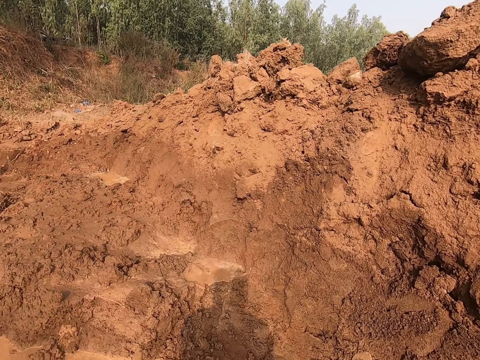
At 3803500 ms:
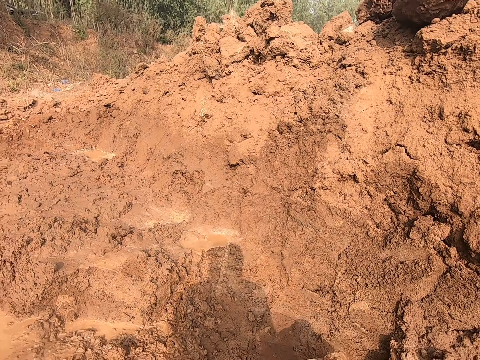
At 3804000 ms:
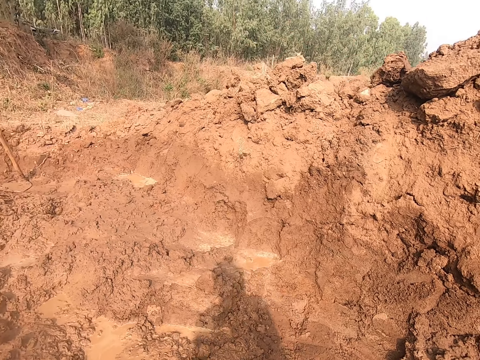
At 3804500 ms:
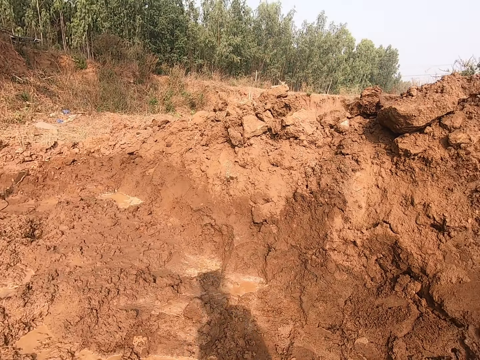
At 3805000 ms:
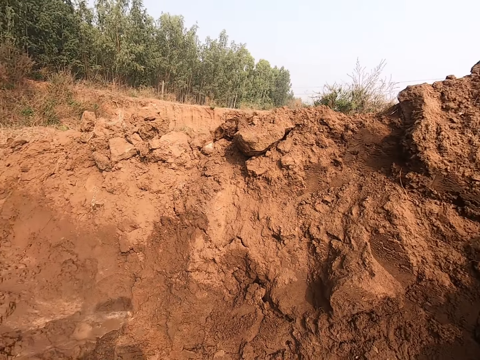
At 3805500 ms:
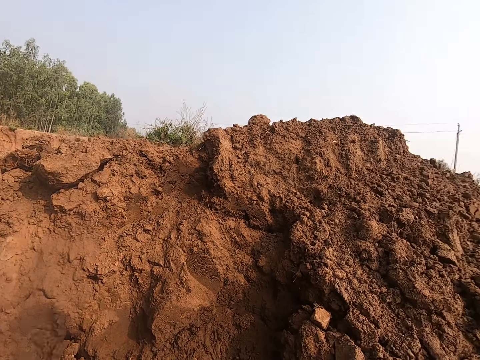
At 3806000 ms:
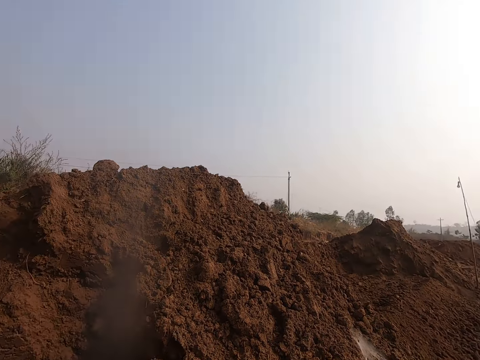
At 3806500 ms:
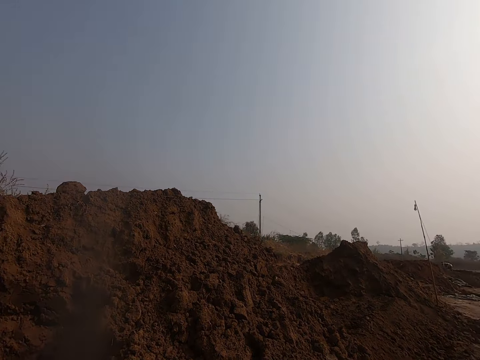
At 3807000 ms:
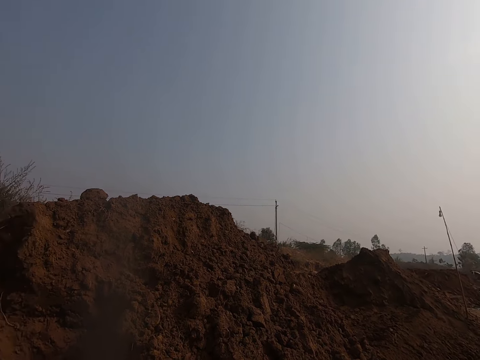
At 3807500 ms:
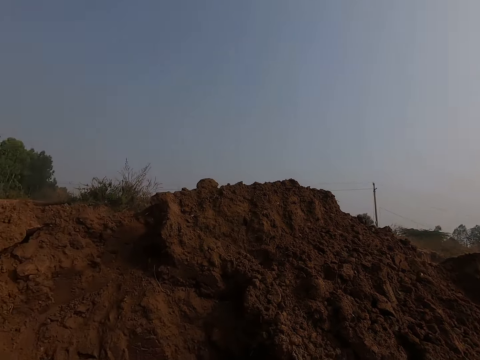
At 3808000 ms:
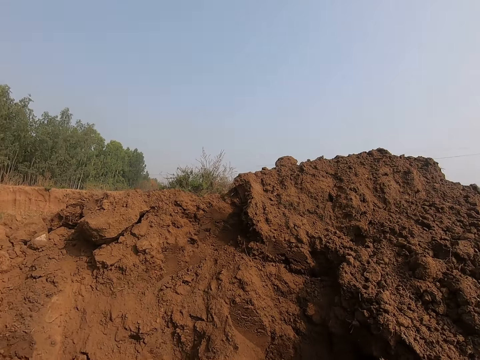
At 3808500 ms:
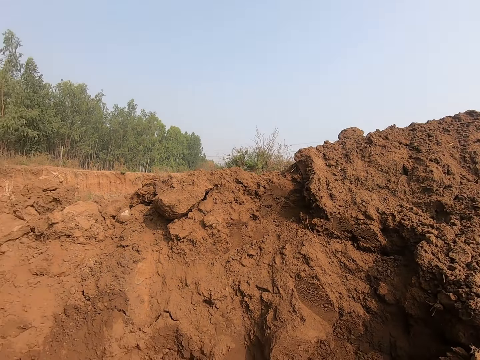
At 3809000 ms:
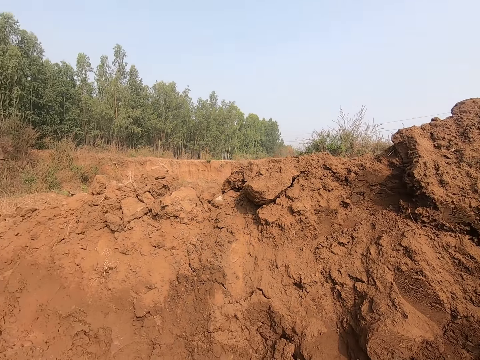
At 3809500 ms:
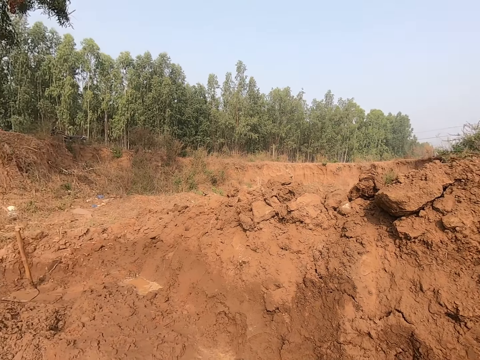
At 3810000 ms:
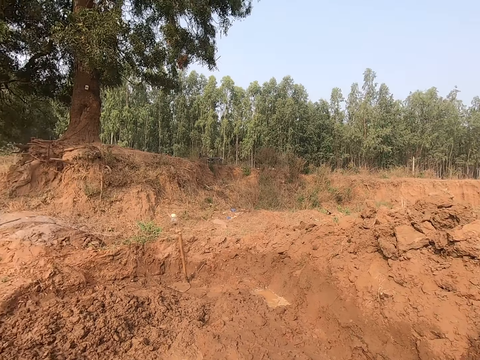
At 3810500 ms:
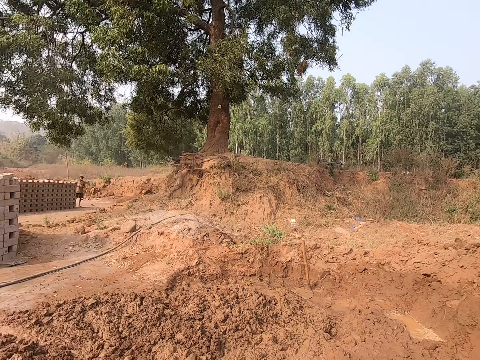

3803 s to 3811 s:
The camera wearer looks around the area.

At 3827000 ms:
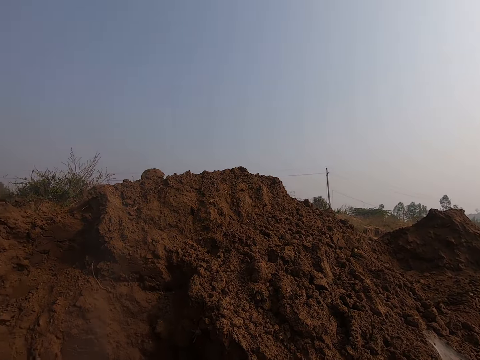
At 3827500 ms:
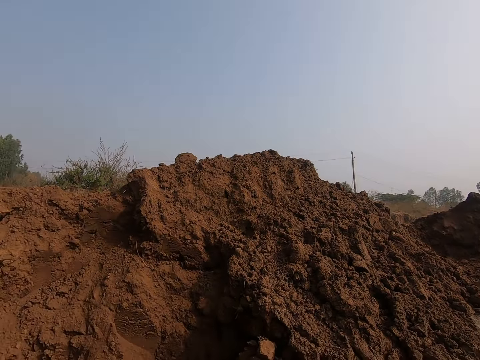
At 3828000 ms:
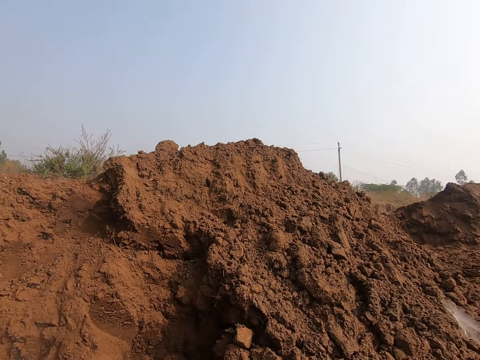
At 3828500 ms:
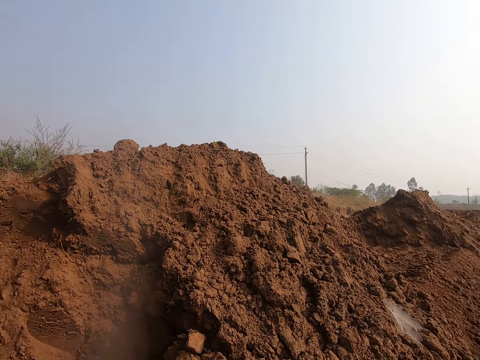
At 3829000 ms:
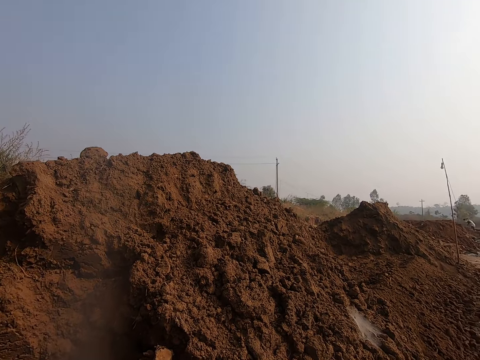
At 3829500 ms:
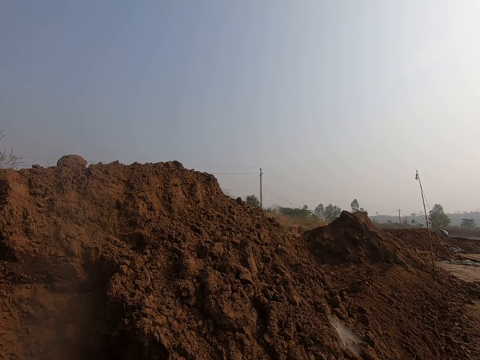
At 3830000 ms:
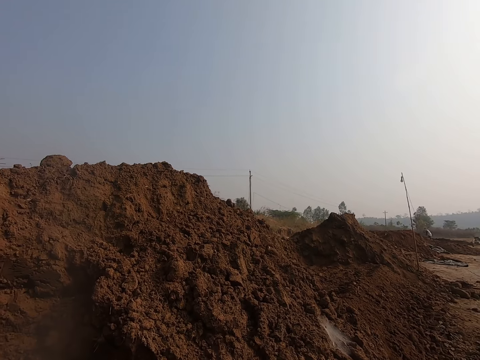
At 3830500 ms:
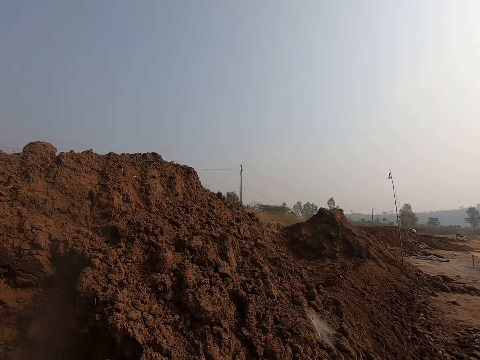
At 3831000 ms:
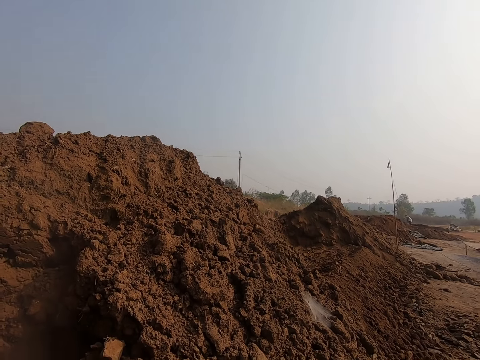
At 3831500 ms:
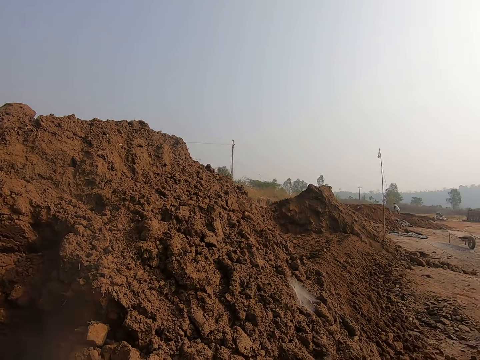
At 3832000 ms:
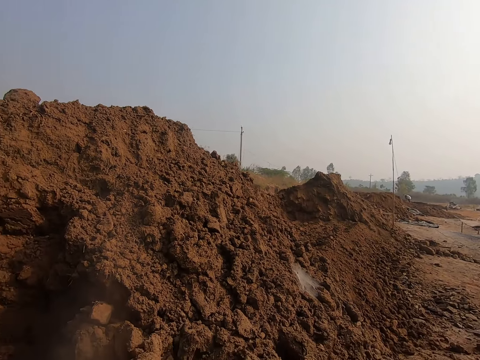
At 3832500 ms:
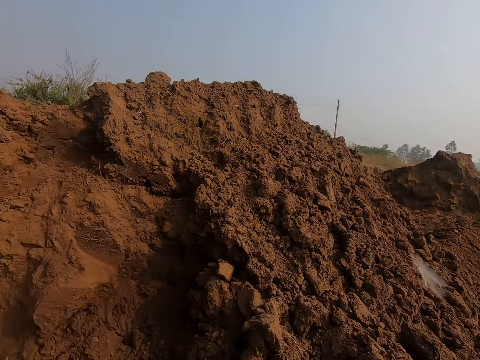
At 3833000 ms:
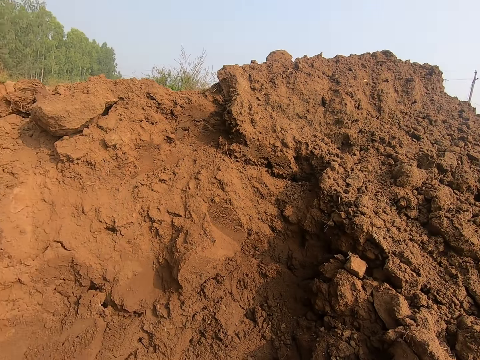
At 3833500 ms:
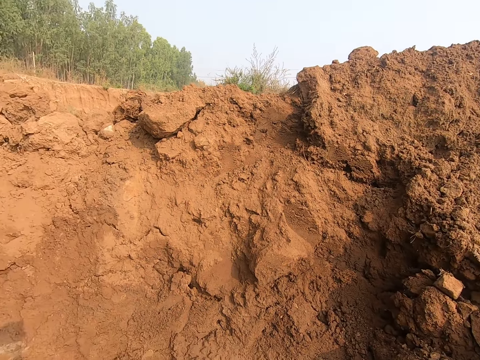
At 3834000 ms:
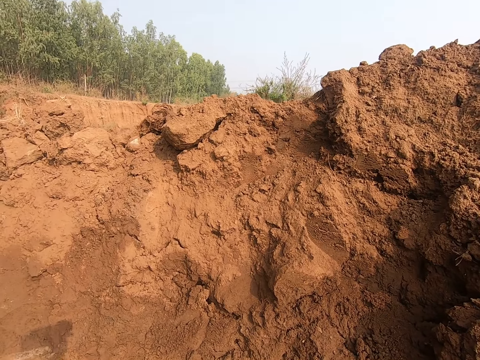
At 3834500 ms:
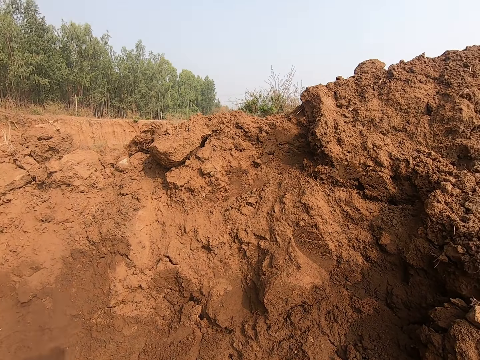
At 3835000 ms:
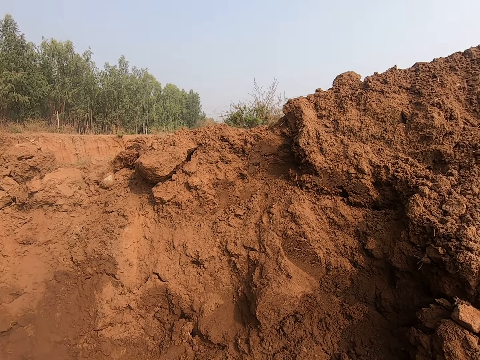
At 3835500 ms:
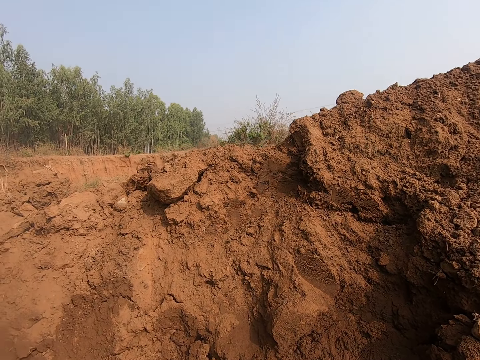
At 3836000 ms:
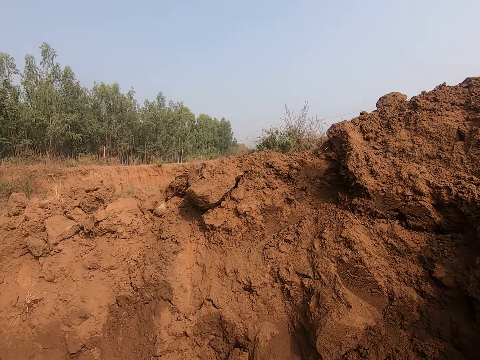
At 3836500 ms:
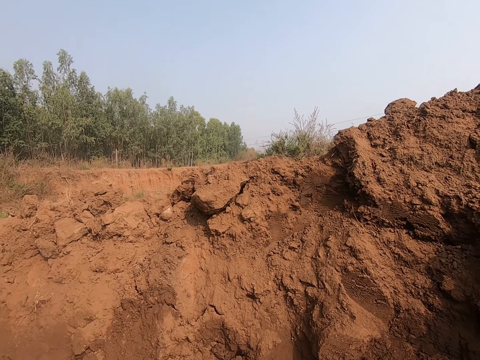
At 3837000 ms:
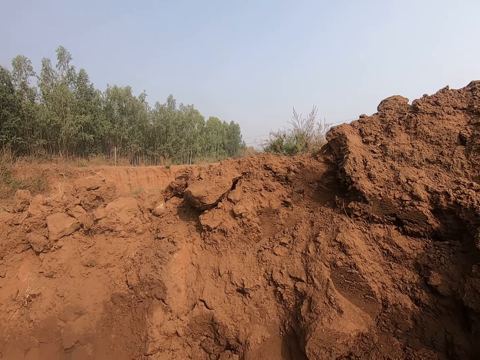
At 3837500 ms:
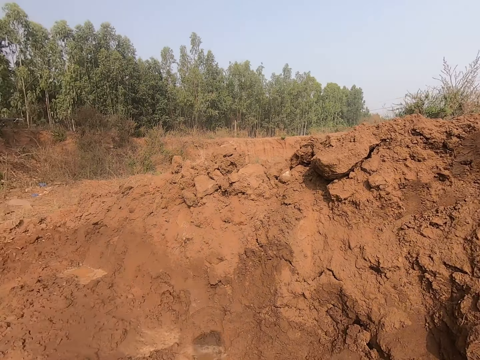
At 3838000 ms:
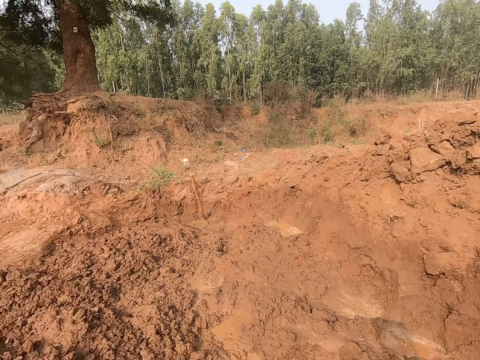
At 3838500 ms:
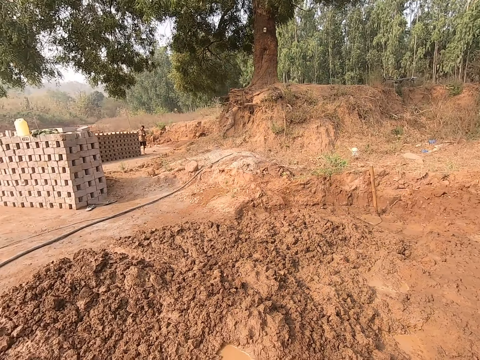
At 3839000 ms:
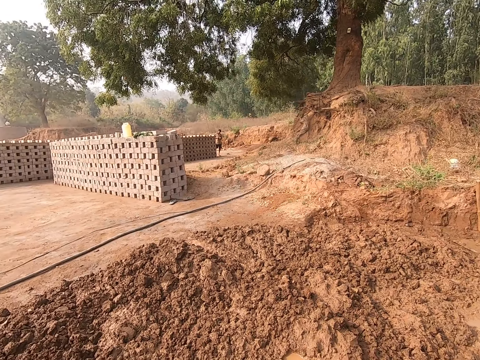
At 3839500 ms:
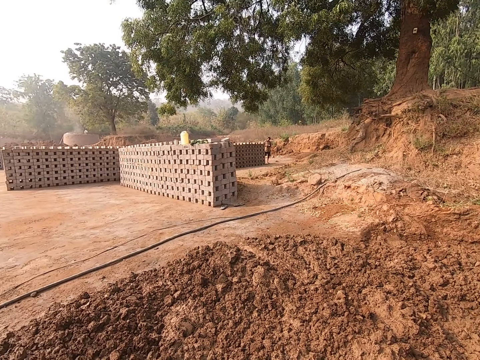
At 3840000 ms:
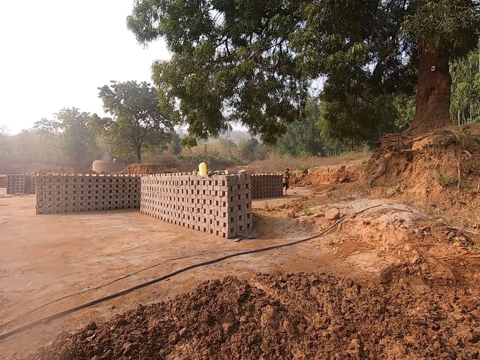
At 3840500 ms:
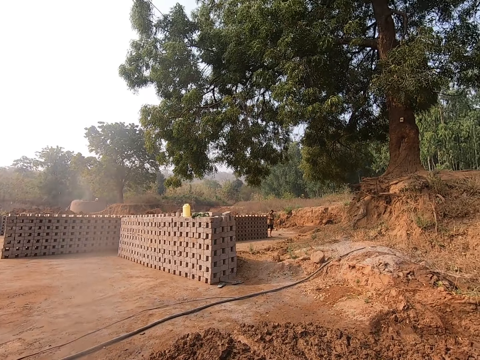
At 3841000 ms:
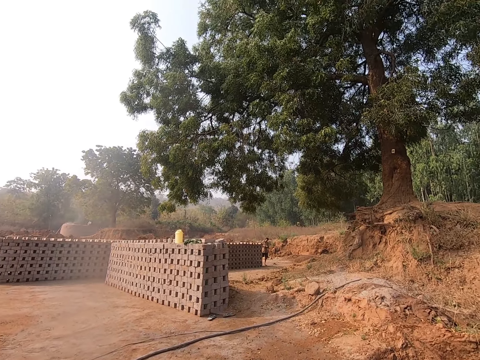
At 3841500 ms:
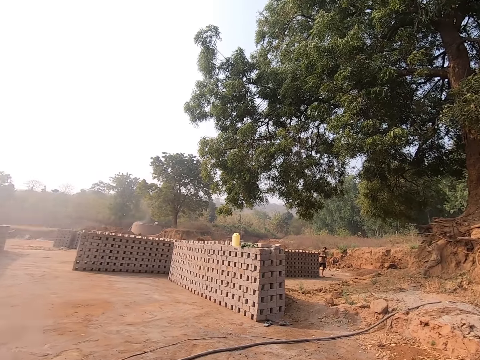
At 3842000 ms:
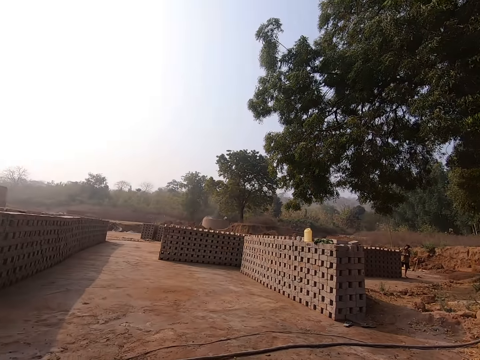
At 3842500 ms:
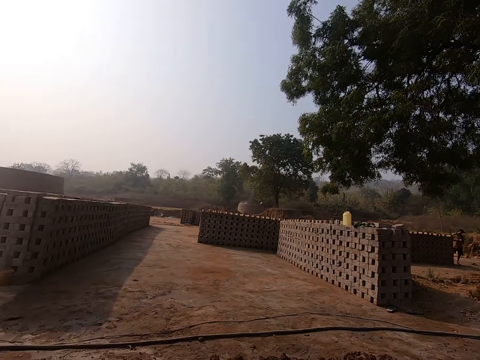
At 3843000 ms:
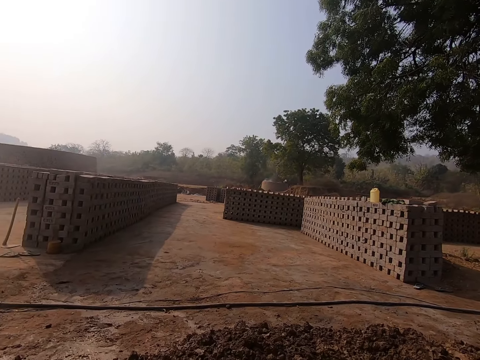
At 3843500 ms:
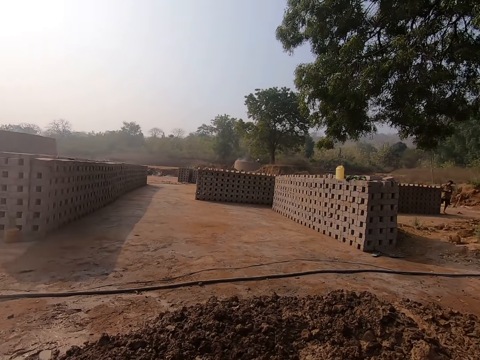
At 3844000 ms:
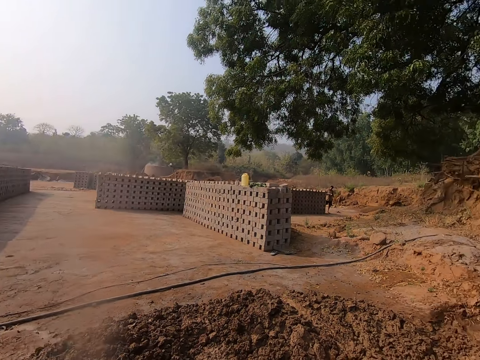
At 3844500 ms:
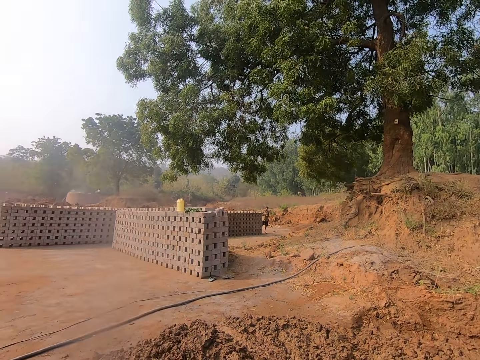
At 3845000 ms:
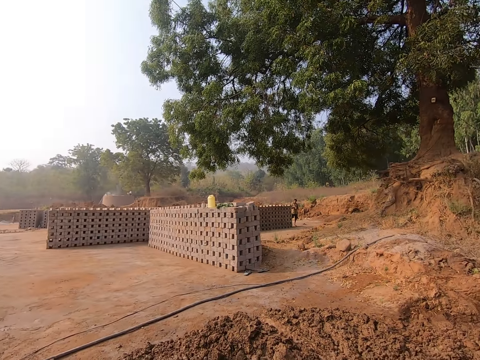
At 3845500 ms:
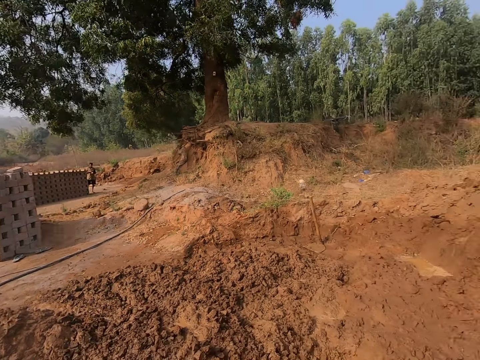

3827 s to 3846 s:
The camera wearer wets the heap of clay with some water with his hands.
